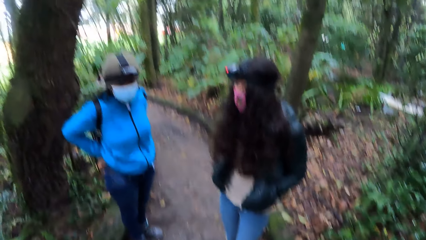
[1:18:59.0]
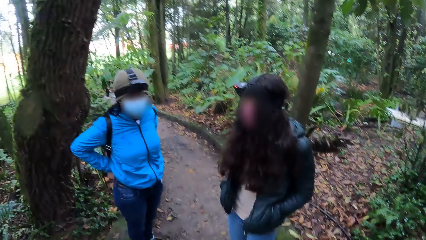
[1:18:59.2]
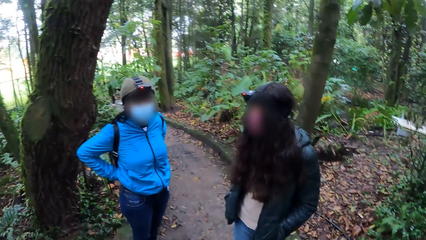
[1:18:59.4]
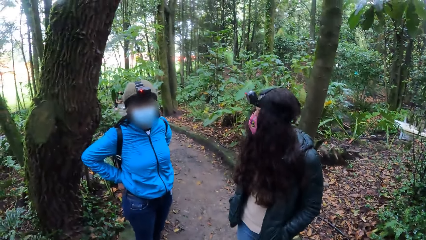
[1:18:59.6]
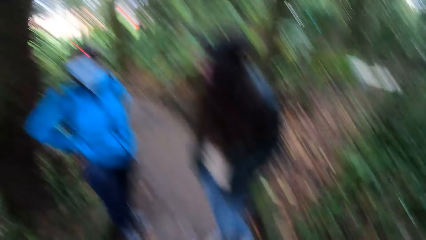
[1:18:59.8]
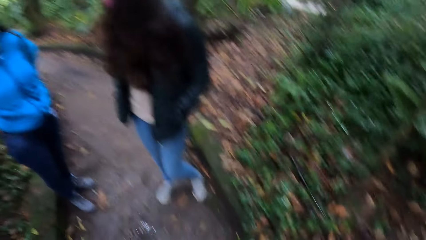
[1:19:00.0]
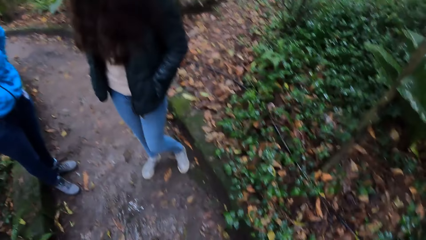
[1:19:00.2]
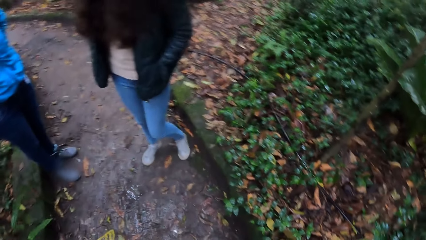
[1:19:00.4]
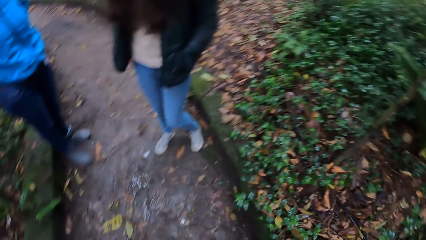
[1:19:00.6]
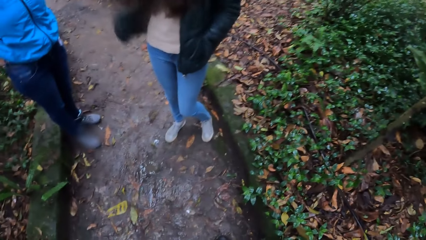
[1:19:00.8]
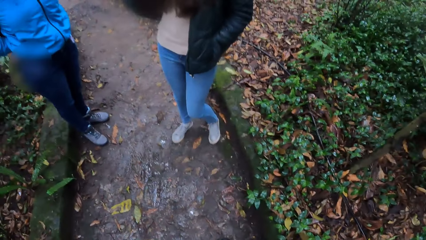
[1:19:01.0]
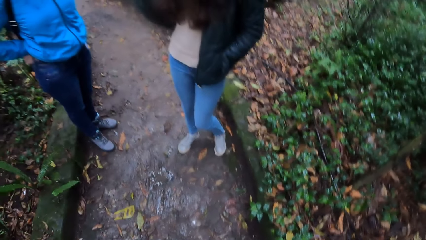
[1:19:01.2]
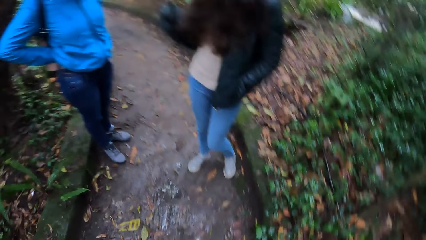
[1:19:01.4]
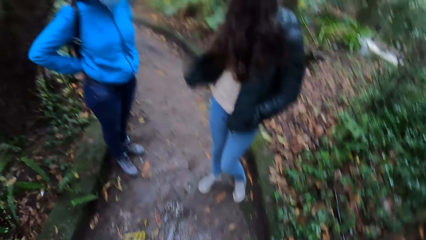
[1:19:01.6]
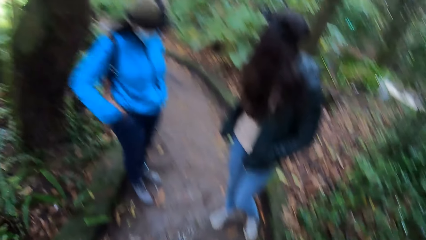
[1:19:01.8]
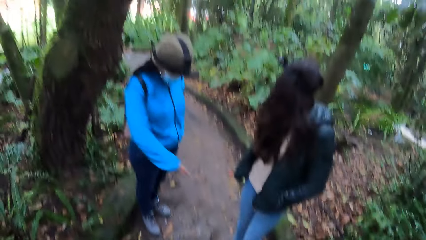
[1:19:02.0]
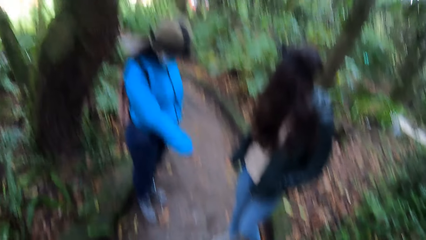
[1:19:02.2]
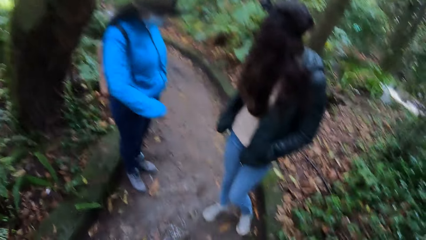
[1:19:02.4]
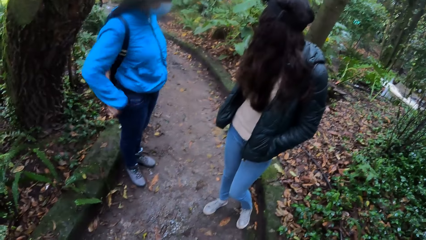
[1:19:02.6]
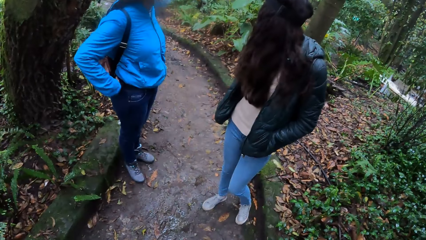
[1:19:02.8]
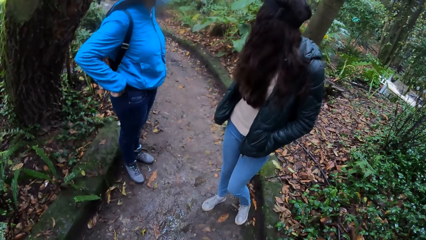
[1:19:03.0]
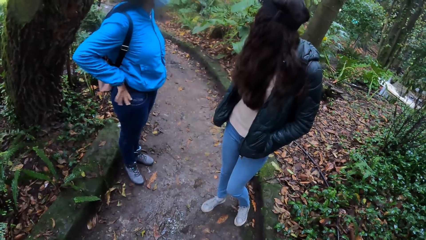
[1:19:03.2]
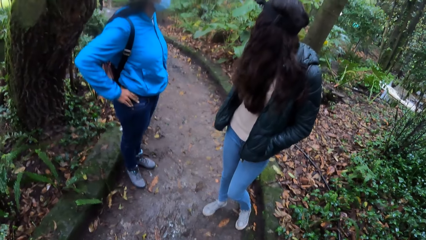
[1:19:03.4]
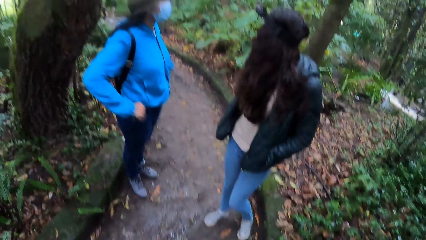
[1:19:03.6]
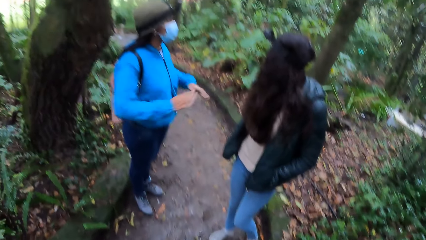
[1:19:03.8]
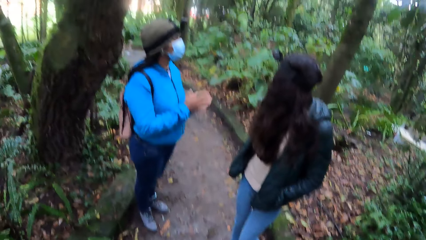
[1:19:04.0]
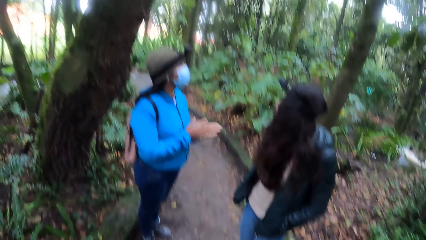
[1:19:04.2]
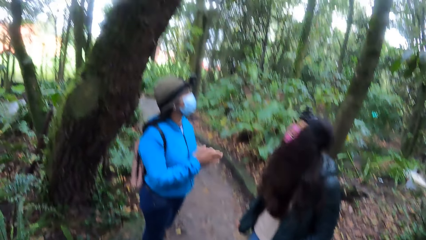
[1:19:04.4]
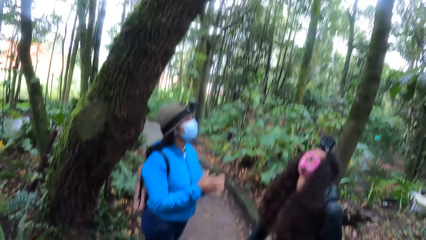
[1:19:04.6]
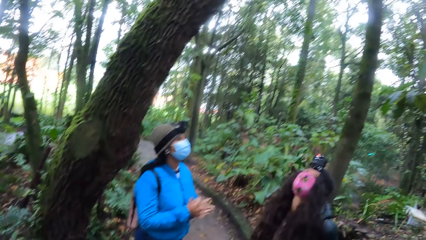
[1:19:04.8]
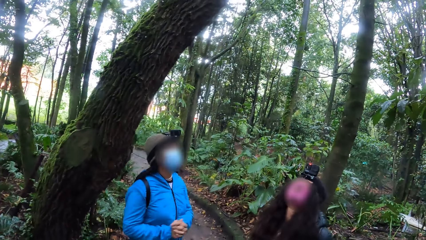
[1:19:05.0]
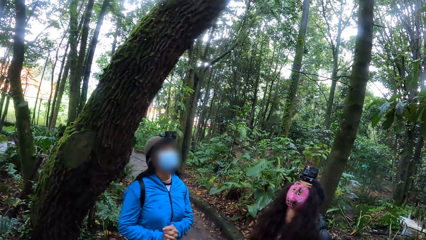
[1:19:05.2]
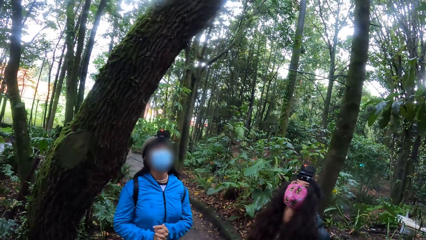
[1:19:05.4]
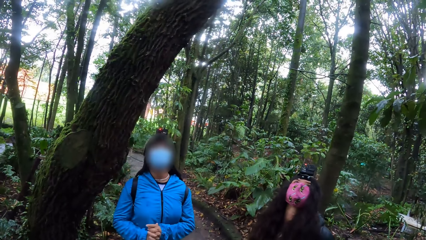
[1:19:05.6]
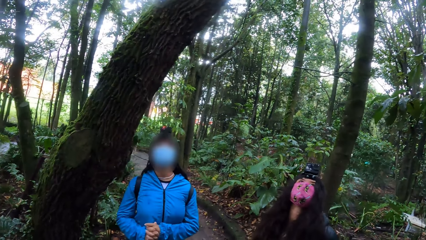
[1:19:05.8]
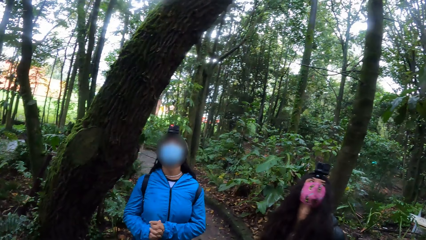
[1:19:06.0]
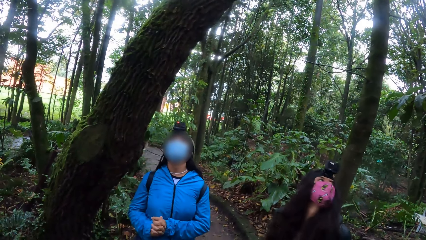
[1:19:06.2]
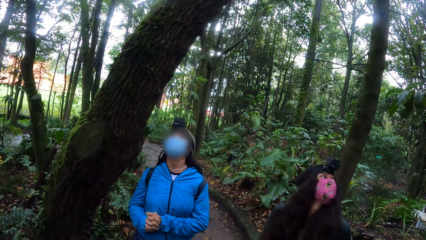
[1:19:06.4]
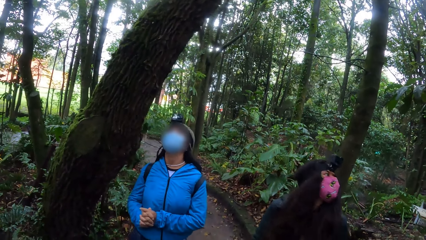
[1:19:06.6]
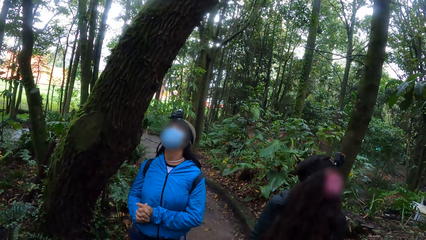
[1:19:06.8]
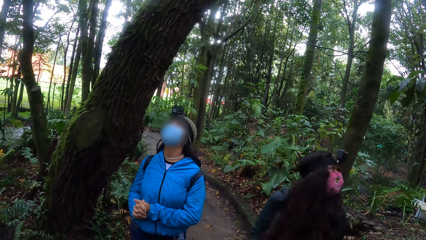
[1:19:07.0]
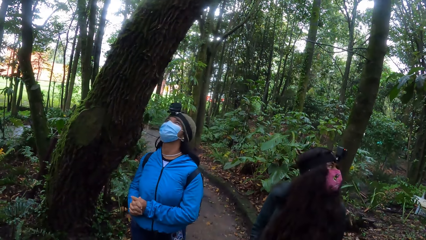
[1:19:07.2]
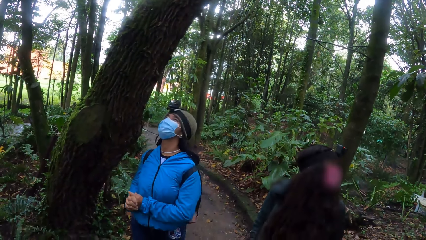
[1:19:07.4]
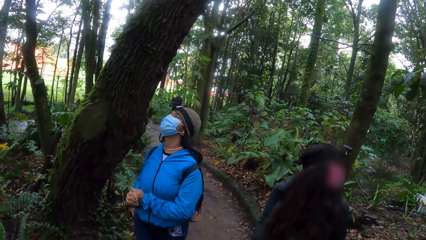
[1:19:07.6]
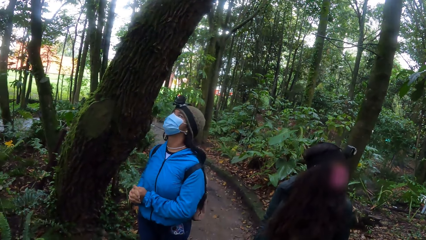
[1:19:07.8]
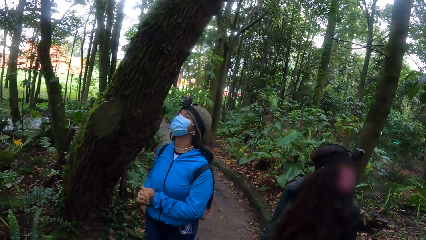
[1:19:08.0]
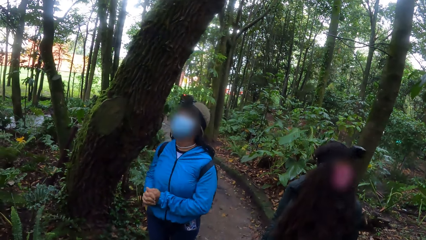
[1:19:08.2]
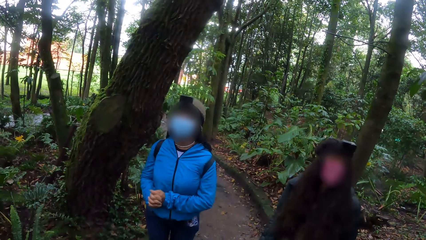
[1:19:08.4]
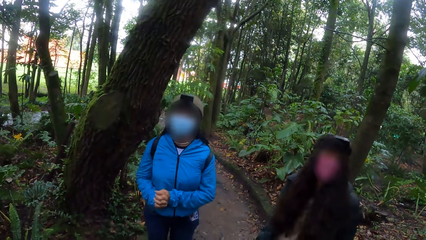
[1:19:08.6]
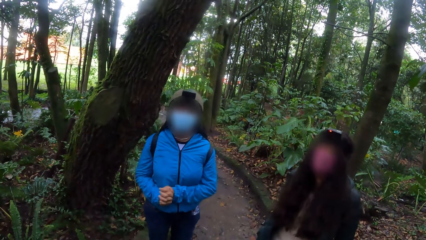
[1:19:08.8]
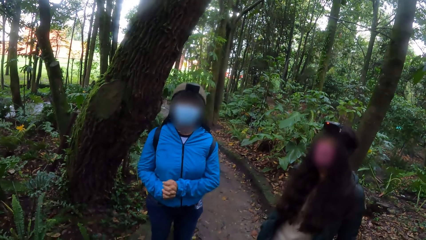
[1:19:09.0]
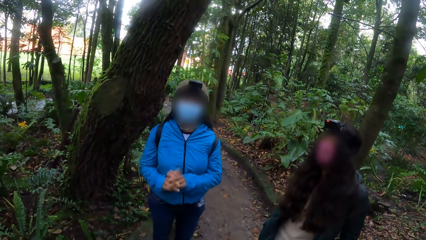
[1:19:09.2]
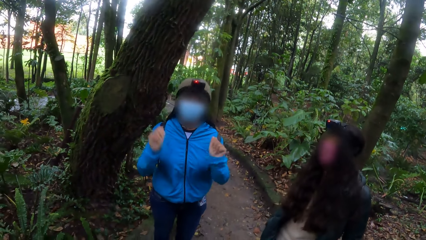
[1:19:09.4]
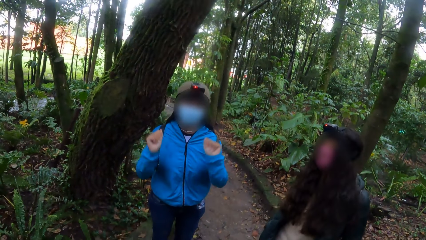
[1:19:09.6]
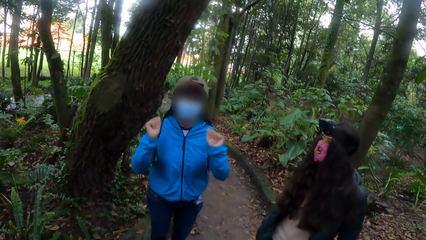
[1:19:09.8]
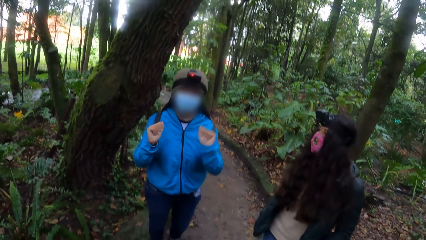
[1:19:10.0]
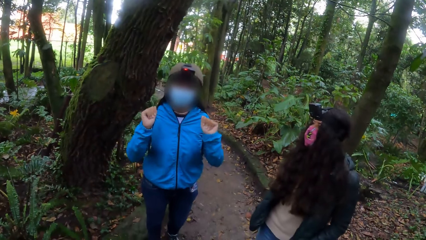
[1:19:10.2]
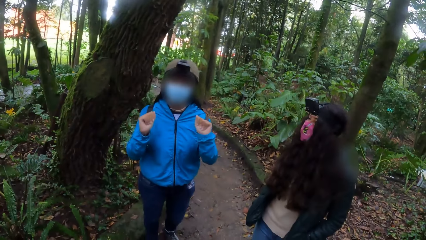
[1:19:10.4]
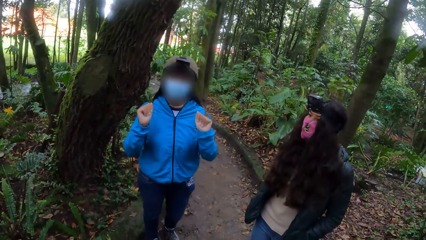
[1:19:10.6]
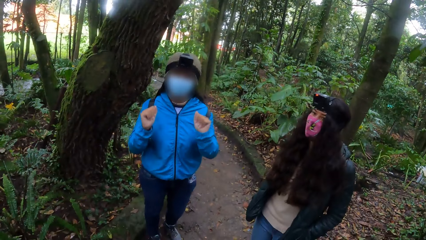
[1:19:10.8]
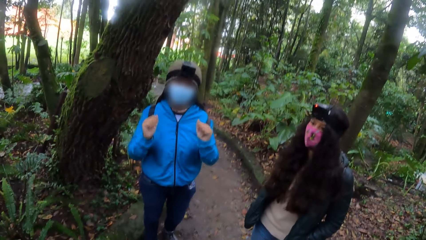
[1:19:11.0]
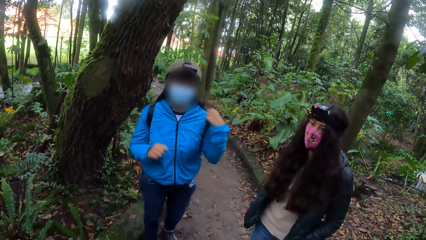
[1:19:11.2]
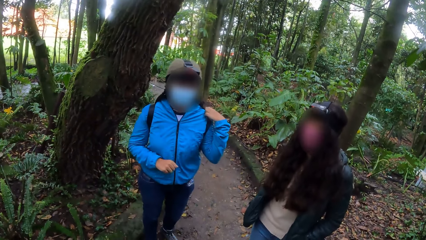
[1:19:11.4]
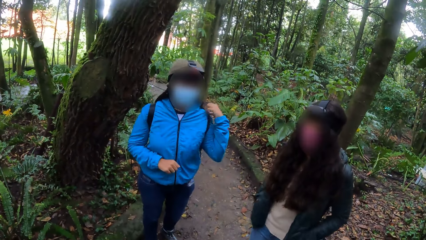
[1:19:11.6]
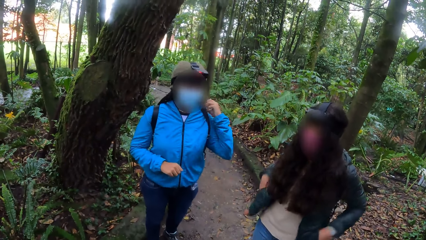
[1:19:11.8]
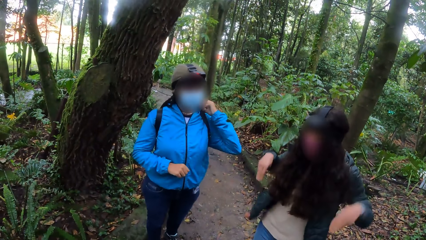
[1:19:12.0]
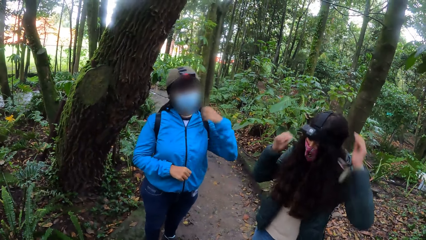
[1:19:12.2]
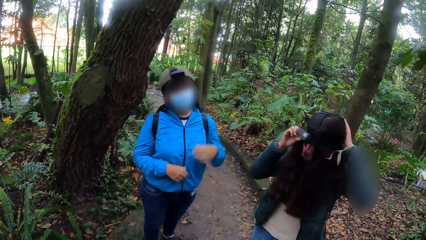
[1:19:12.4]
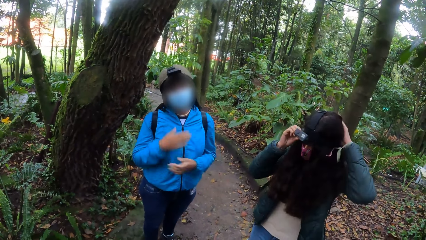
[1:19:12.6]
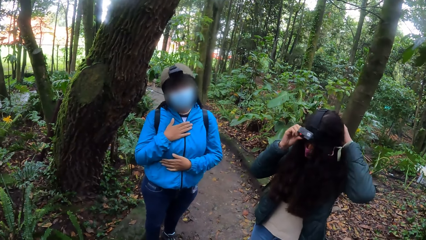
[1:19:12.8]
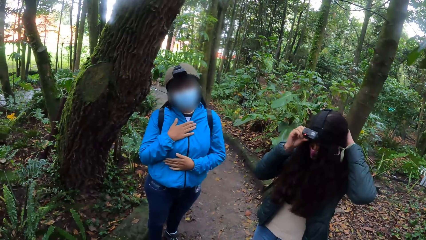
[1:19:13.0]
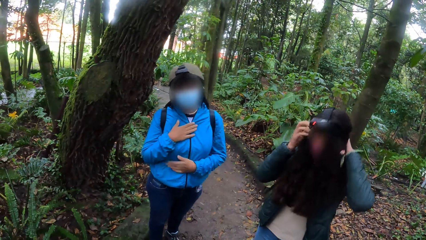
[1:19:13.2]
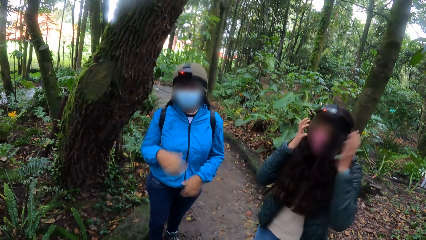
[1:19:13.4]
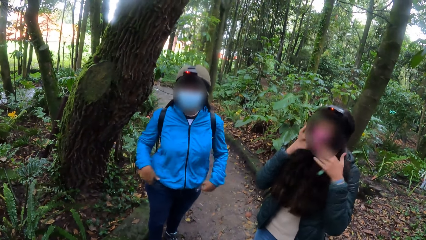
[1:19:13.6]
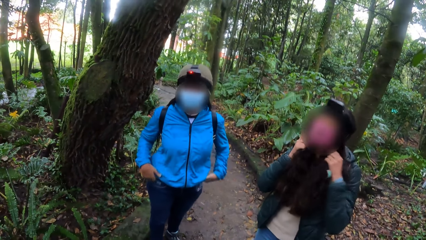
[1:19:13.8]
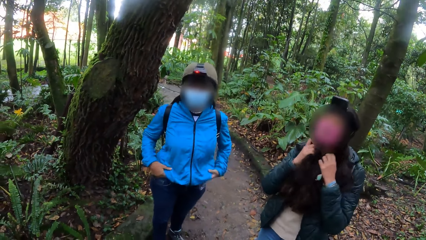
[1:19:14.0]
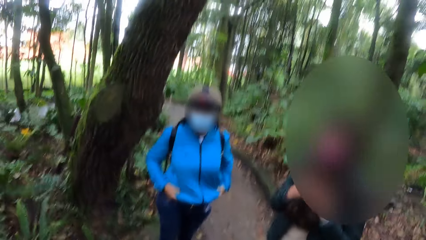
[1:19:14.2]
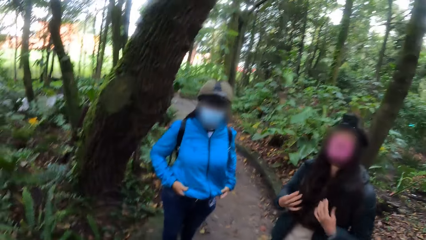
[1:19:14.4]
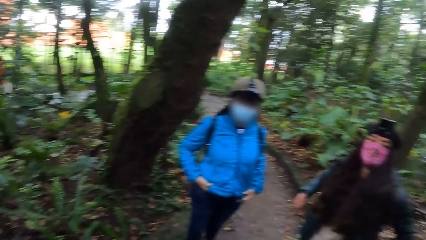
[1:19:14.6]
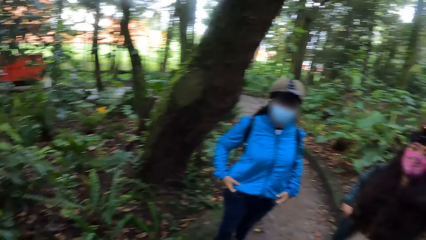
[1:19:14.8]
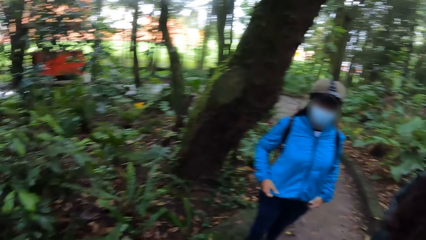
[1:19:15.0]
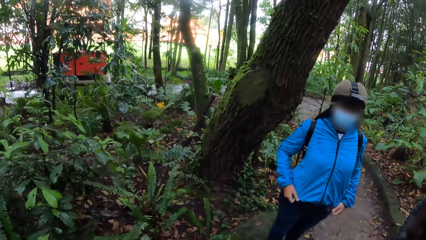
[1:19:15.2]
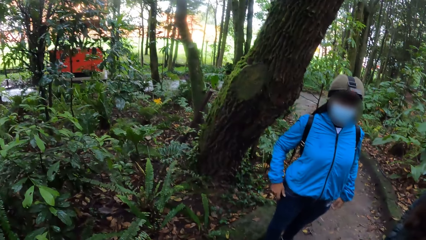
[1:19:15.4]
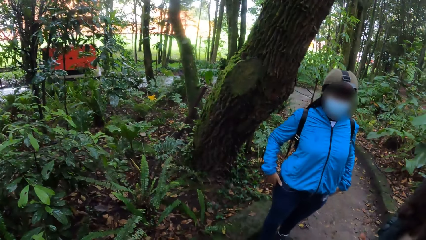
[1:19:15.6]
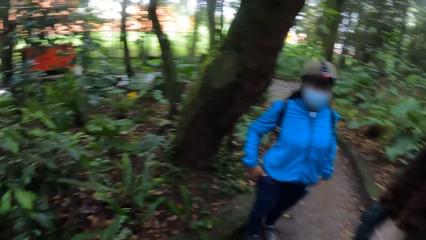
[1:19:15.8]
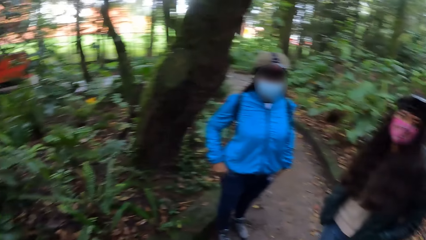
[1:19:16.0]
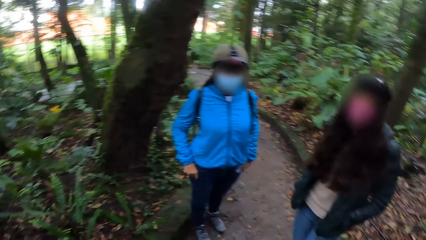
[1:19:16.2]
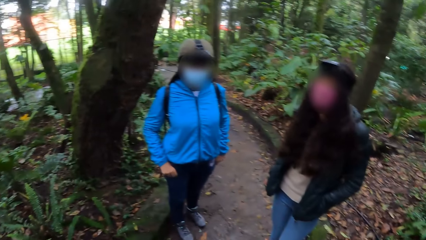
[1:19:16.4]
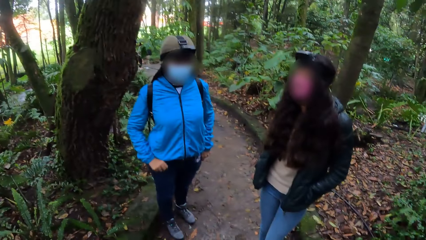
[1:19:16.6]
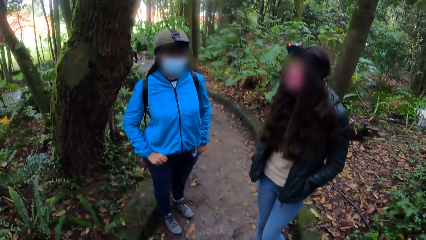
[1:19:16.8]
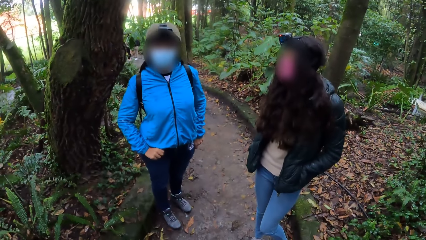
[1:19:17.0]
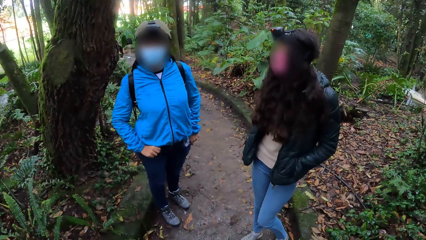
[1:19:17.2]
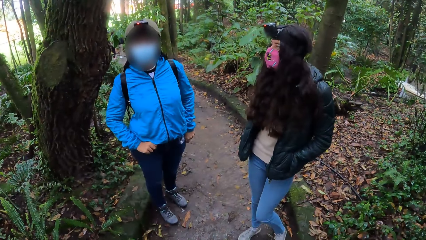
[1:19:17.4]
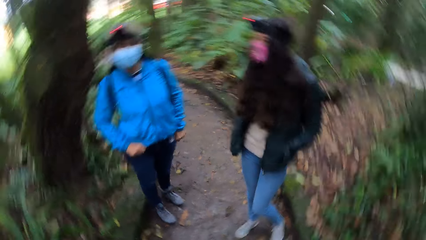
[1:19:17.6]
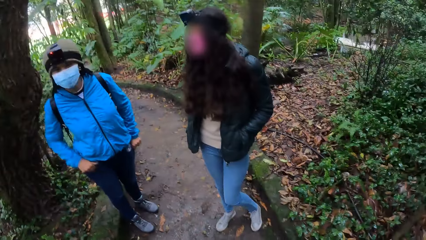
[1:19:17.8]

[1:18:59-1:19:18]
The woman points to the ground with her right index finger. She dances on the wet footpath. She touches her stomach with her left hand and touches her chest with her right hand. The other woman adjusts the camera on her head with both hands.
